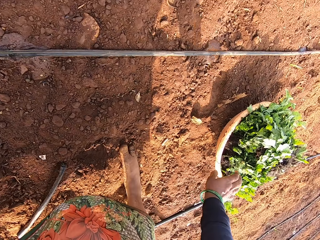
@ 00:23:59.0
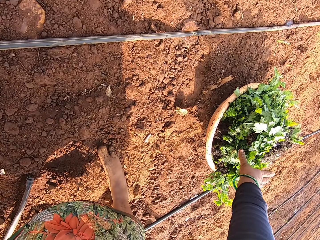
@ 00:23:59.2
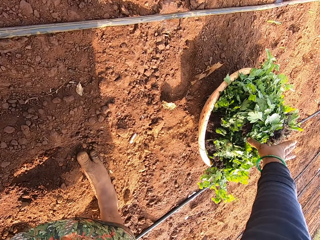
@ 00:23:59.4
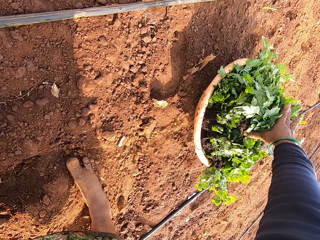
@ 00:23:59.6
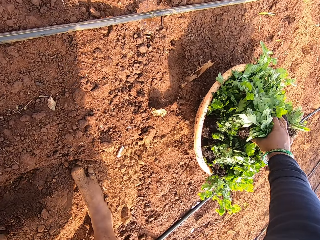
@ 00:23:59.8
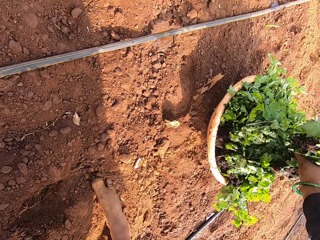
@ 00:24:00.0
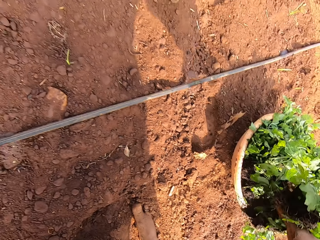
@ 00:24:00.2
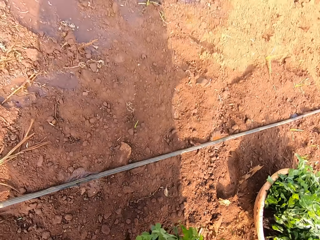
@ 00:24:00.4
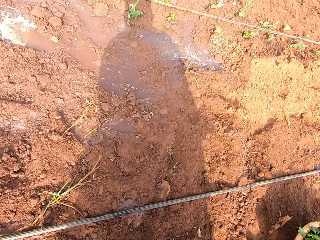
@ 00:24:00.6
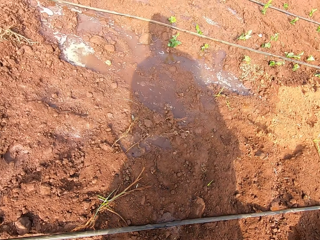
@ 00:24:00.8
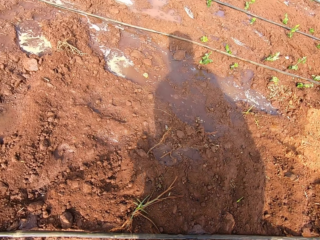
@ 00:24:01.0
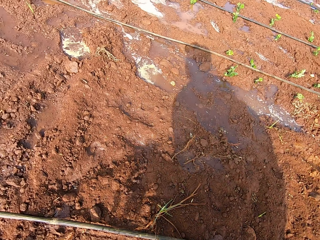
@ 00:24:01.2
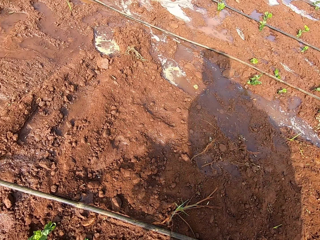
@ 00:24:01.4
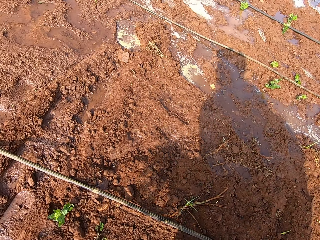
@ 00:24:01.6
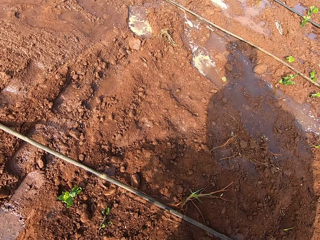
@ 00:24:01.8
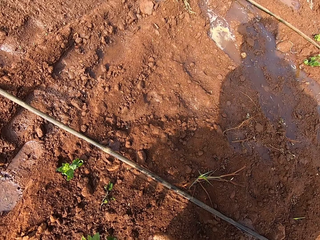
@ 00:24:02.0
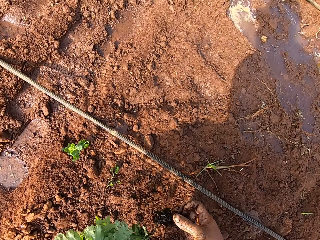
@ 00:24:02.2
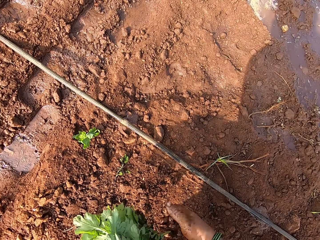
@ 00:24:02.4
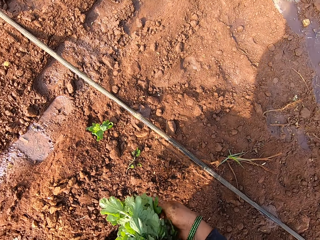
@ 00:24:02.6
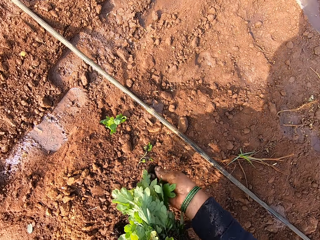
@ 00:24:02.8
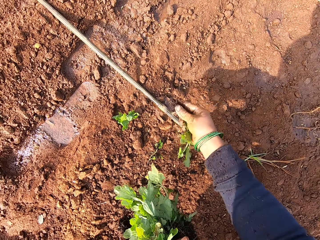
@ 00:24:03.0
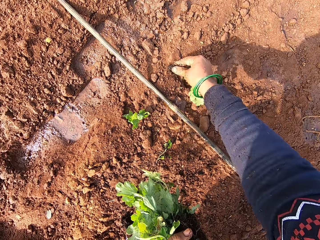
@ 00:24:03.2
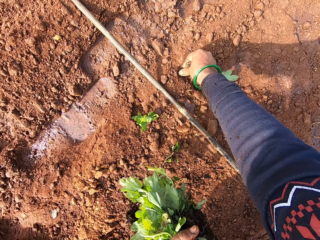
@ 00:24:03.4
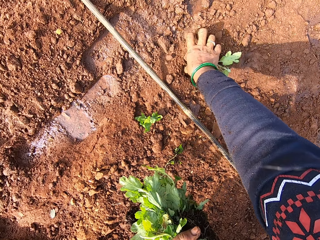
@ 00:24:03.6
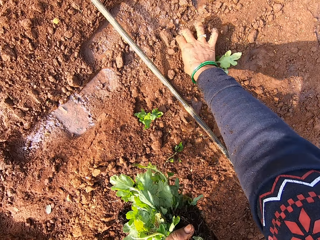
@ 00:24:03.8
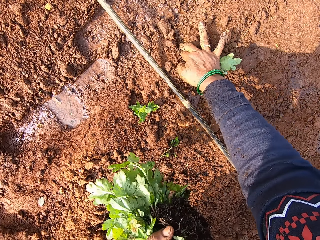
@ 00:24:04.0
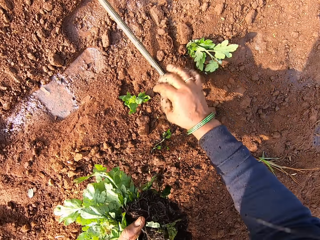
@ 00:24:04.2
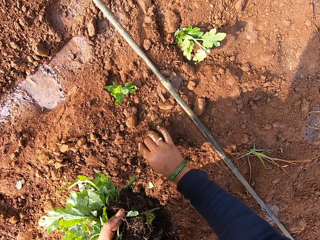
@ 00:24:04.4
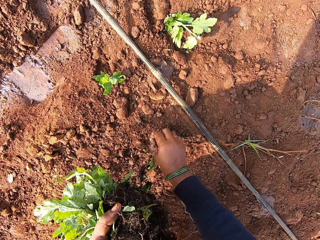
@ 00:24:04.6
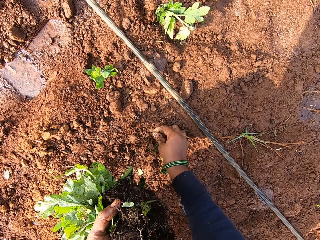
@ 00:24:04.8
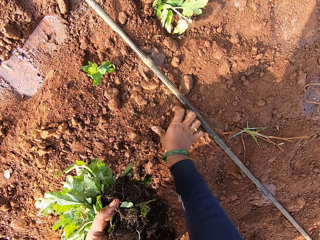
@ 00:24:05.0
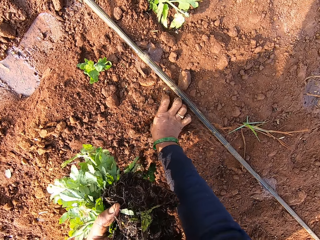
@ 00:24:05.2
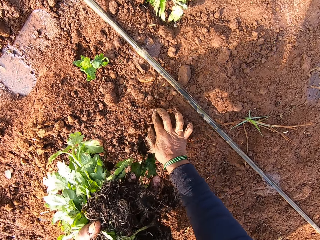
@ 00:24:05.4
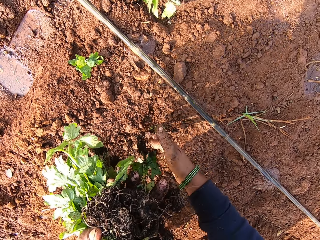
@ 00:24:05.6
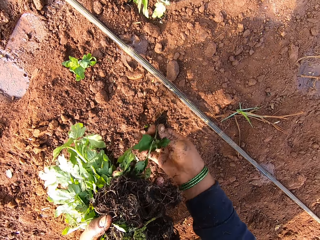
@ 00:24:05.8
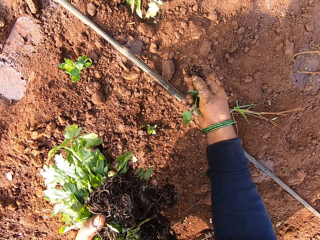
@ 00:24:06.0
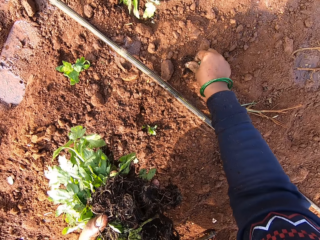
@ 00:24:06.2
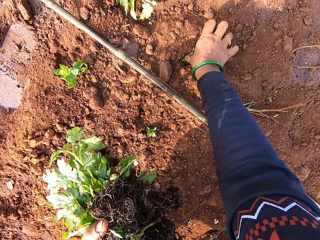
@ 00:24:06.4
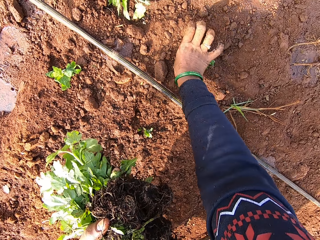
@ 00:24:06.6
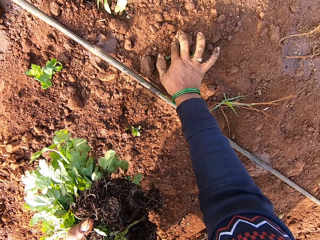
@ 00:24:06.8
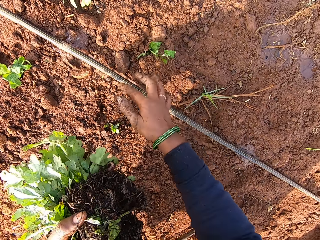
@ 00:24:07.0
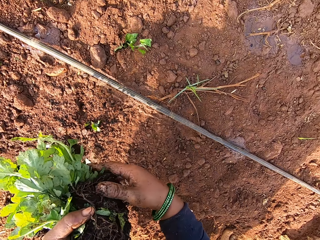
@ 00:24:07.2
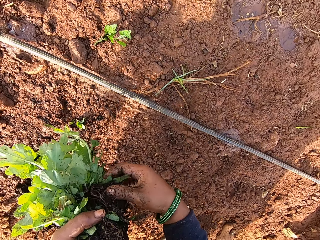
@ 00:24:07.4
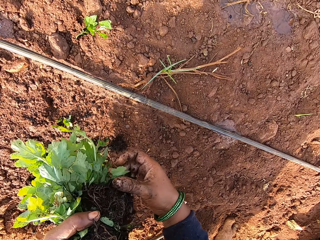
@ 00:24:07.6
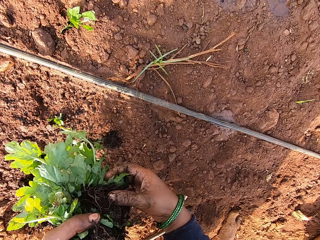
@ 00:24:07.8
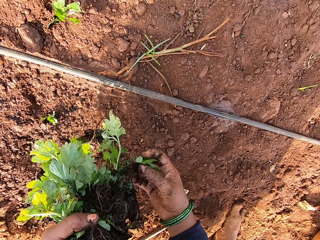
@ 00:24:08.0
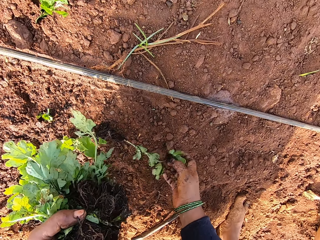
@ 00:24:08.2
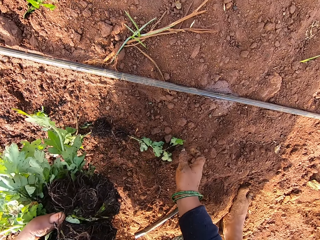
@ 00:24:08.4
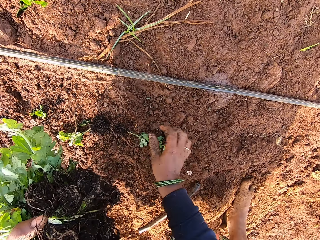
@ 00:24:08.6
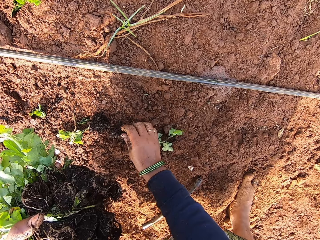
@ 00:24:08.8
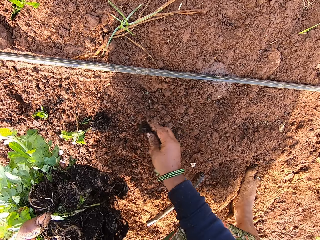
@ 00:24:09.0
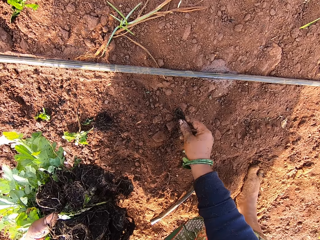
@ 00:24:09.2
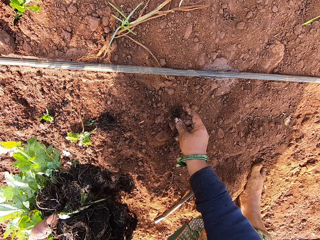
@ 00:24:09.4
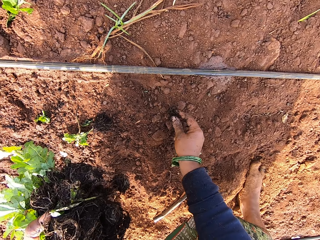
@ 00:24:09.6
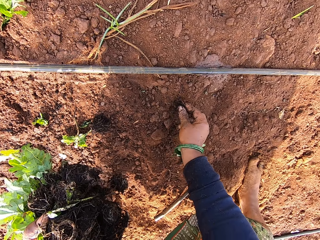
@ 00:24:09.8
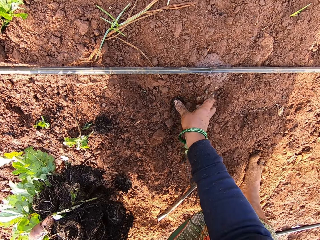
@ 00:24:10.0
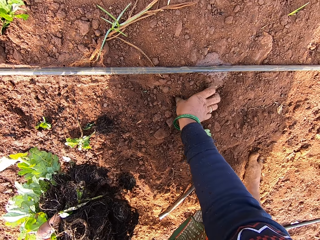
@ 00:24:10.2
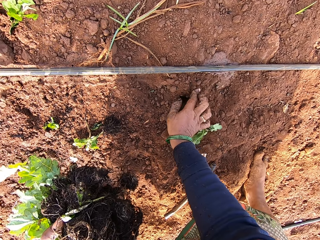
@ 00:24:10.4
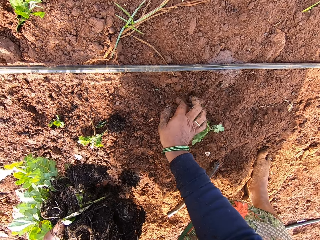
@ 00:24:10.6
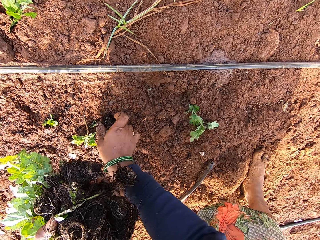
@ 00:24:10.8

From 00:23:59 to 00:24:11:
The camera wearer picks seedlings from a tray on the floor with her right hand. She passes the seedlings from her right hand to her left hand. She picks a seedling from her left hand with her right hand. She plants the seedling in her right hand in the soil. She picks a seedling from the floor with her right hand. She plants the seedling in her right hand in the soil. She picks a seedling from her left hand with her right hand. She plants the seedling in her right hand in the soil. She picks a seedling from her left hand with her right hand. She drops the seedling in her right hand on the floor. She picks a seedling from the floor with her right hand. She plants the seedling in her right hand in the soil.

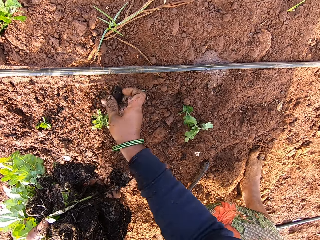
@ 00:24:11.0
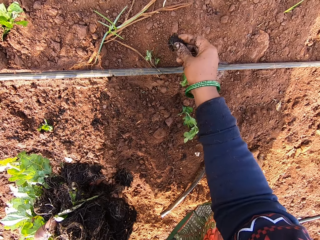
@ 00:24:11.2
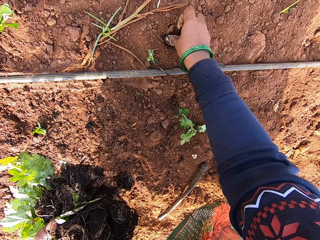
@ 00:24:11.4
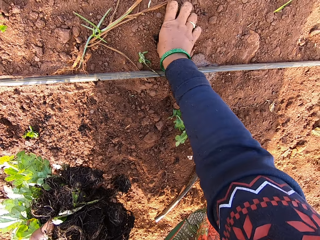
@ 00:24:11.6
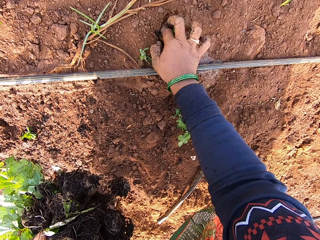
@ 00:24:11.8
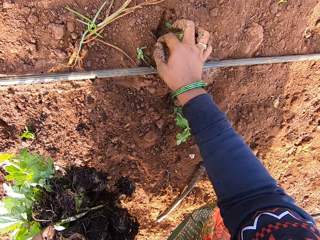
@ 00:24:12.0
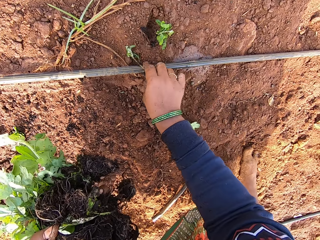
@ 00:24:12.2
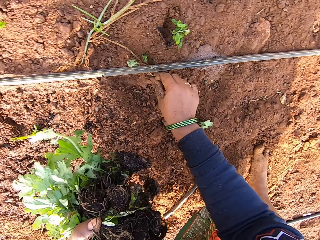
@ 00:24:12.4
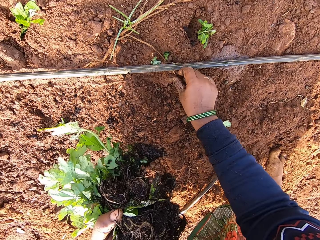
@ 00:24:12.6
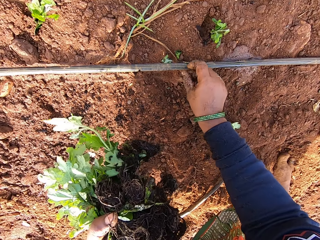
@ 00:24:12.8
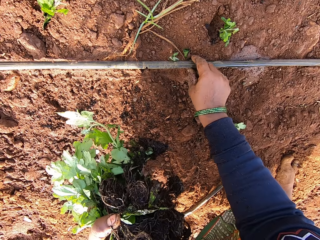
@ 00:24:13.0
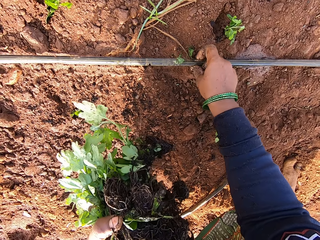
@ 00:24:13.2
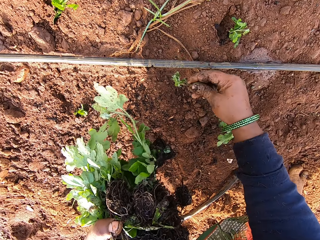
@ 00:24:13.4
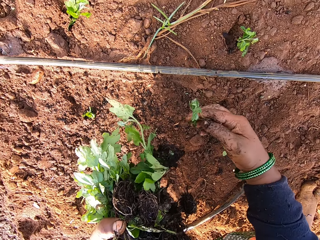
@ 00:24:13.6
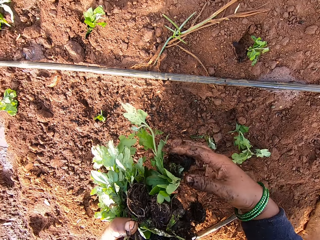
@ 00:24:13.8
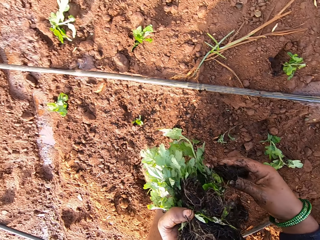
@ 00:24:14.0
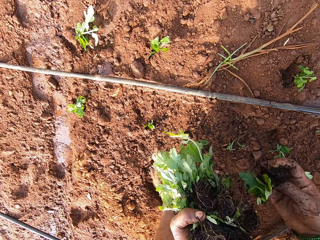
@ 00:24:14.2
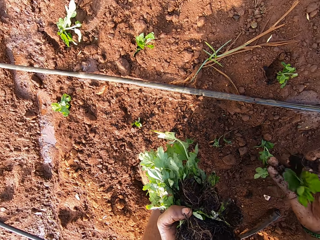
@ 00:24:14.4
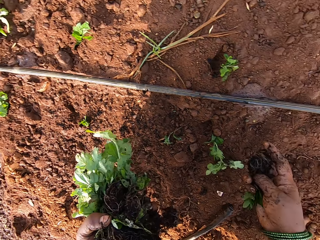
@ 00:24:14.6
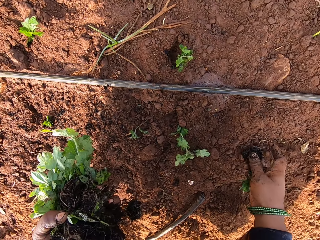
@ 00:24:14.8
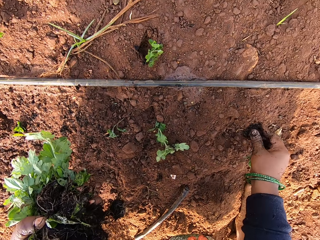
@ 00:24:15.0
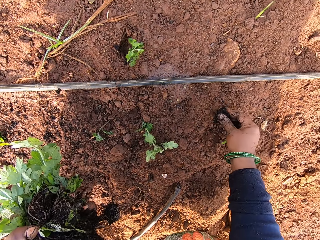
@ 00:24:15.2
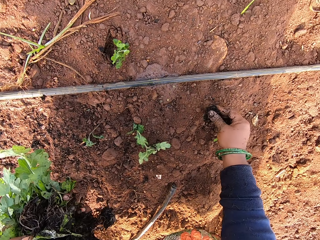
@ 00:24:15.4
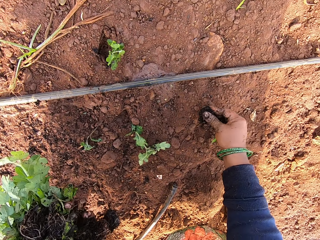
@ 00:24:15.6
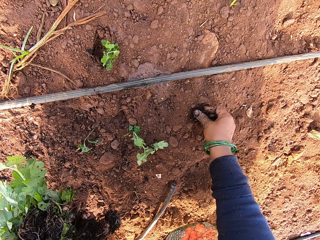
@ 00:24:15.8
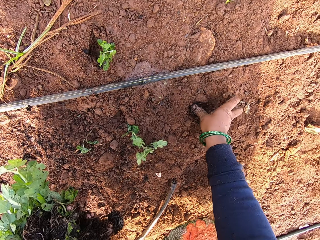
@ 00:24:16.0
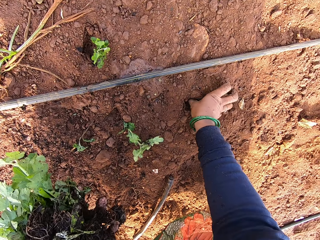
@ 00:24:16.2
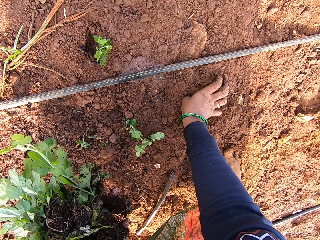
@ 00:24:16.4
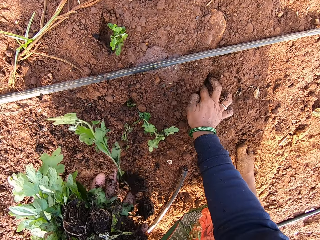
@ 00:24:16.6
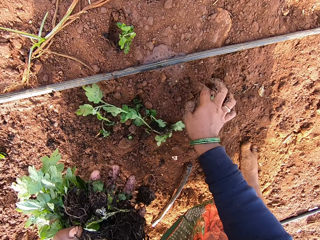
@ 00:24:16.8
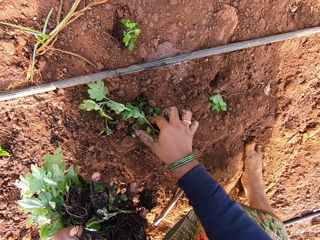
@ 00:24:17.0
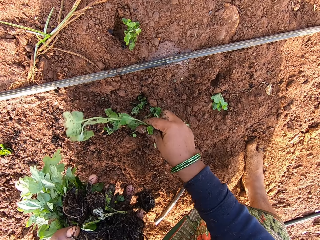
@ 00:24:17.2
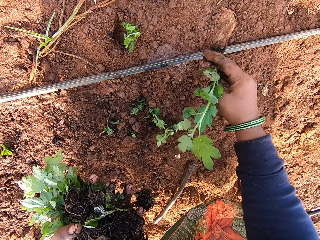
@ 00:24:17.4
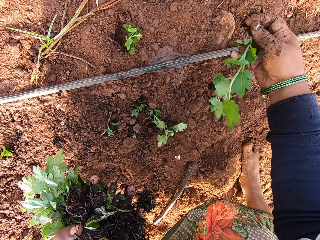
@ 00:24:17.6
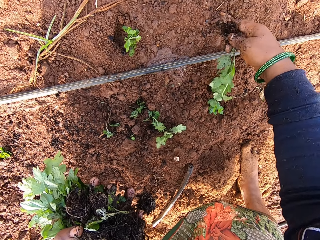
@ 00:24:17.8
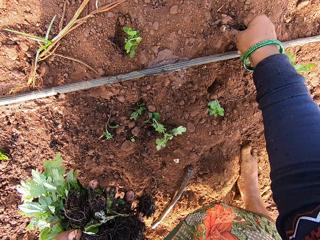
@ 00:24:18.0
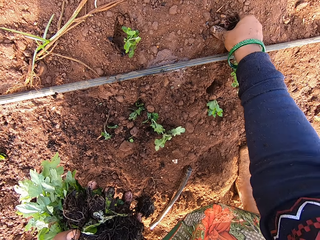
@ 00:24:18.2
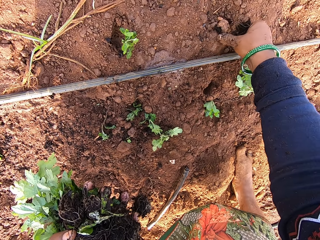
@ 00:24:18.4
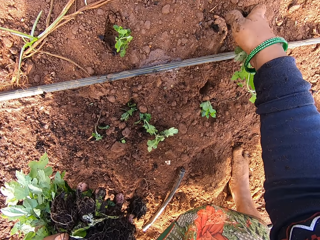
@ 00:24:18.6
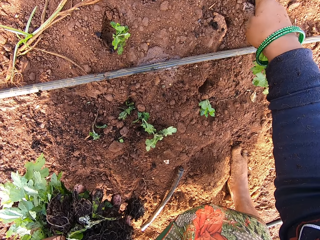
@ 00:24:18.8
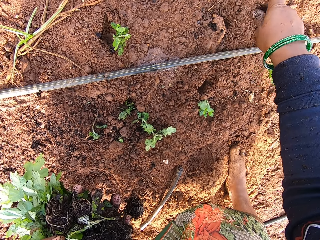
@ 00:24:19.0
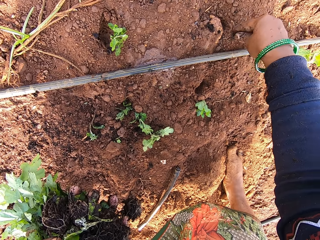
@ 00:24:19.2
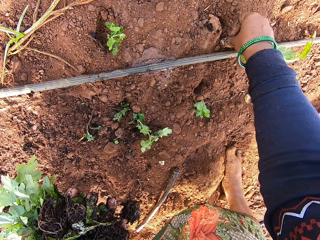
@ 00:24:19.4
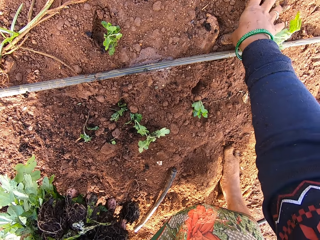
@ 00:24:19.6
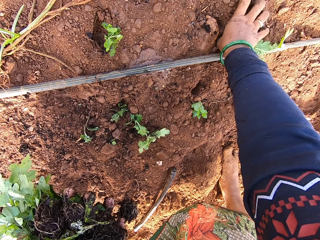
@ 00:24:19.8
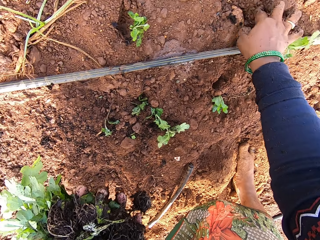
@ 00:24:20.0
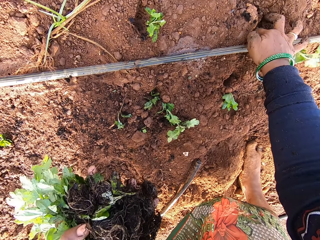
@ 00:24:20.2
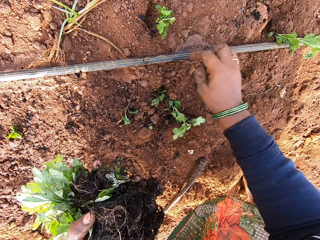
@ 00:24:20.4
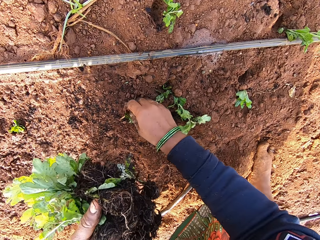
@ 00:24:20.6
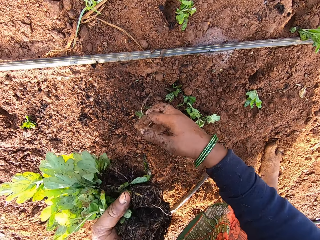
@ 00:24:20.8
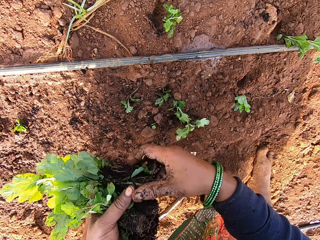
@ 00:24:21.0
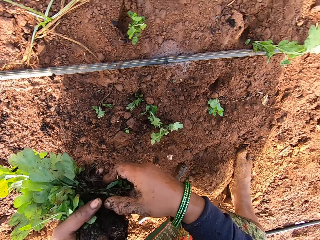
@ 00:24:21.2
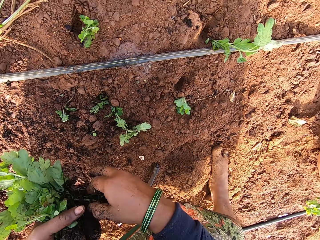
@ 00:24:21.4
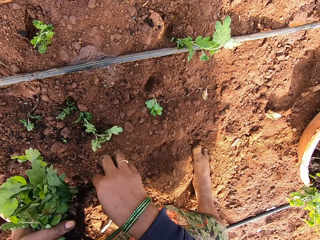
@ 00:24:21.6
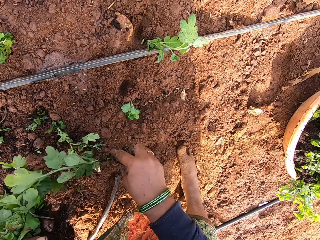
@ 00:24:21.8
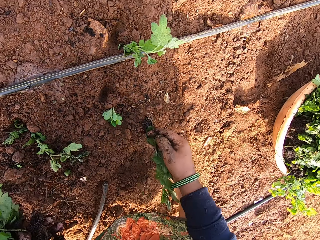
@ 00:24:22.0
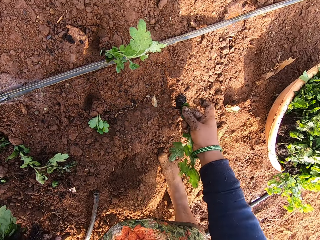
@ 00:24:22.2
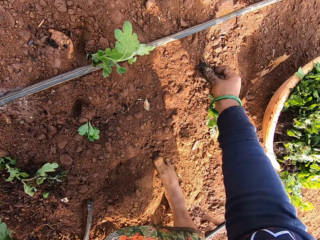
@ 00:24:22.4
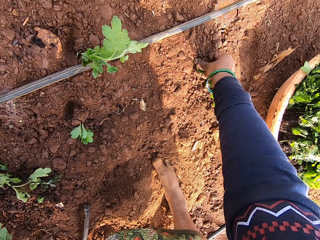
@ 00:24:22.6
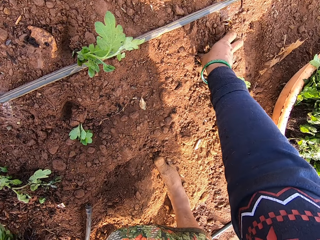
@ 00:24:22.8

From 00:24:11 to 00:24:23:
The camera wearer picks a seedling from the floor with her right hand. She plants the seedling in her right hand in the soil. She picks a plant from the floor with her right hand. She drops the plant in her right hand on the floor. She picks a seedling from her left hand with her right hand. She plants the seedling in her right hand in the soil. She picks a seedling from the floor with her right hand. She plants the seedling in her right hand in the soil. She picks a plant from the floor with her right hand. She drops the plant in her hand on the floor. She picks a seedling from her left hand with her right hand. She plants the seedling in her right hand in the soil.
